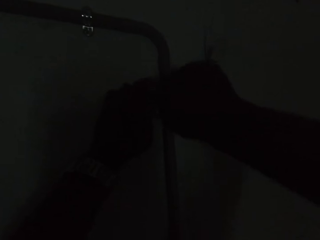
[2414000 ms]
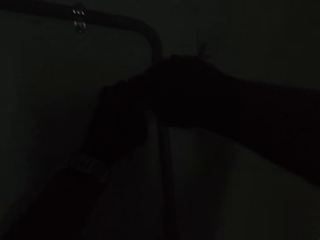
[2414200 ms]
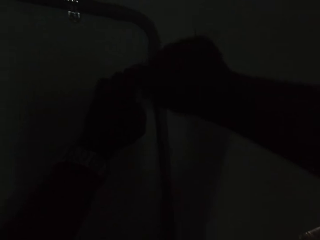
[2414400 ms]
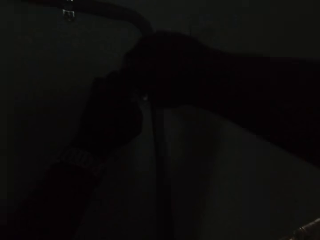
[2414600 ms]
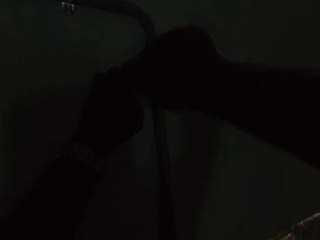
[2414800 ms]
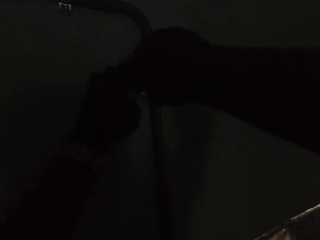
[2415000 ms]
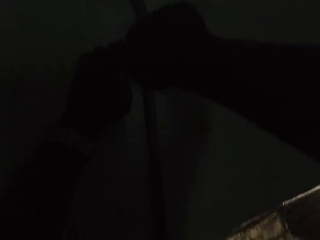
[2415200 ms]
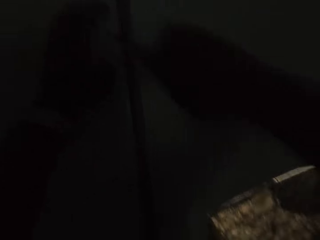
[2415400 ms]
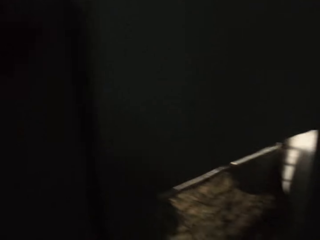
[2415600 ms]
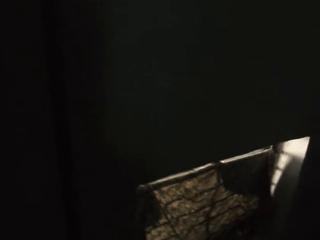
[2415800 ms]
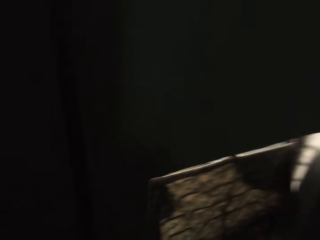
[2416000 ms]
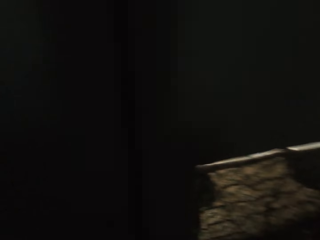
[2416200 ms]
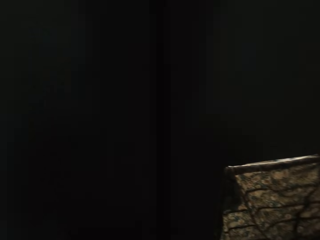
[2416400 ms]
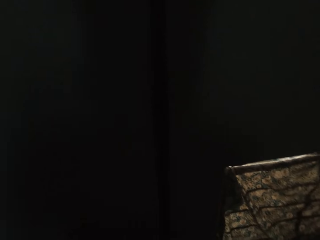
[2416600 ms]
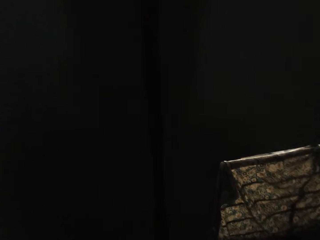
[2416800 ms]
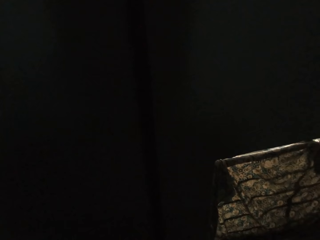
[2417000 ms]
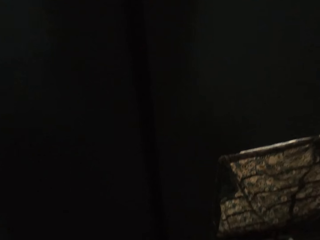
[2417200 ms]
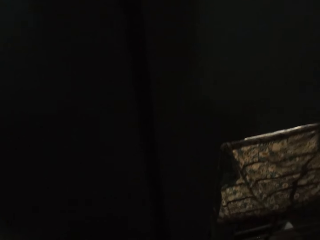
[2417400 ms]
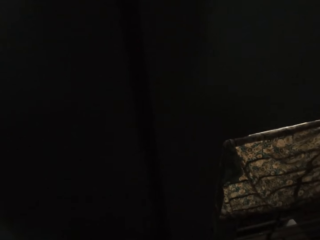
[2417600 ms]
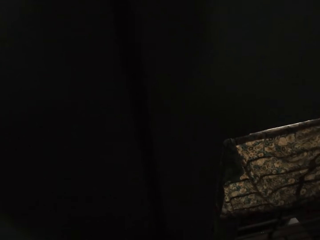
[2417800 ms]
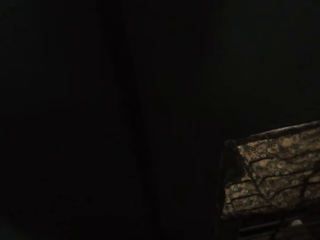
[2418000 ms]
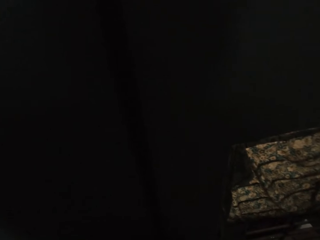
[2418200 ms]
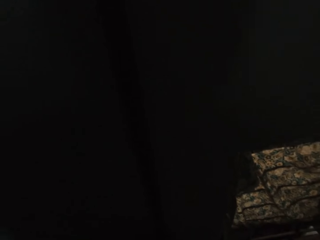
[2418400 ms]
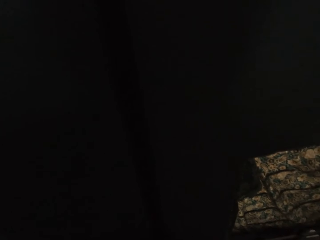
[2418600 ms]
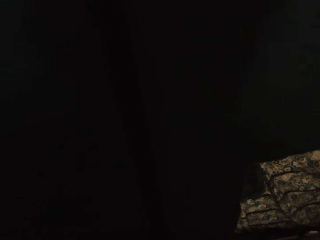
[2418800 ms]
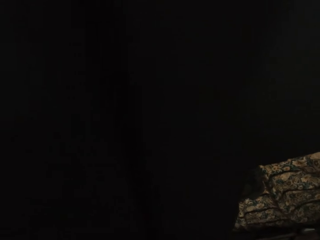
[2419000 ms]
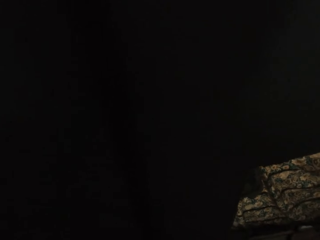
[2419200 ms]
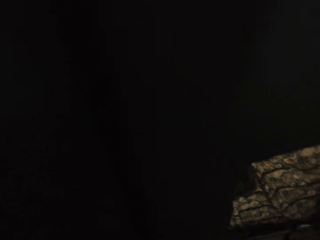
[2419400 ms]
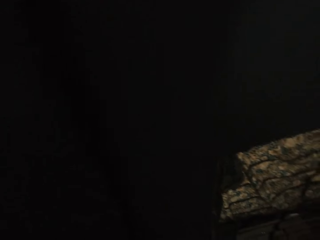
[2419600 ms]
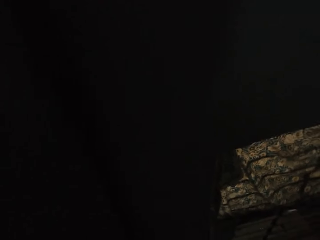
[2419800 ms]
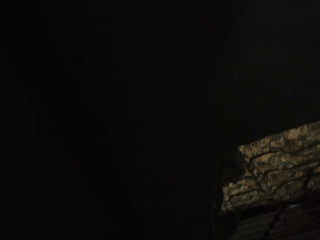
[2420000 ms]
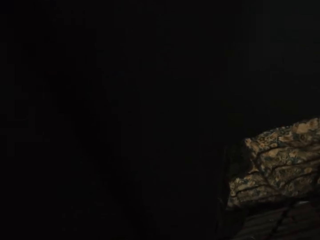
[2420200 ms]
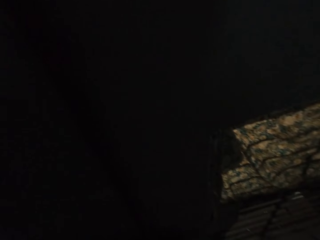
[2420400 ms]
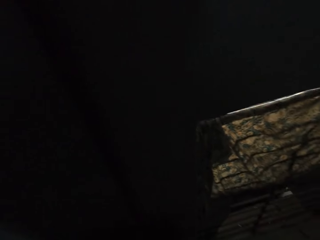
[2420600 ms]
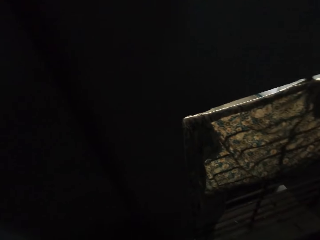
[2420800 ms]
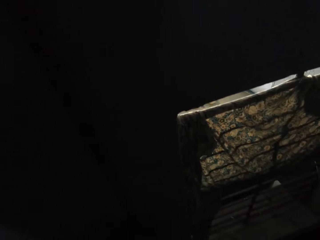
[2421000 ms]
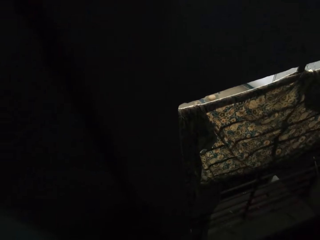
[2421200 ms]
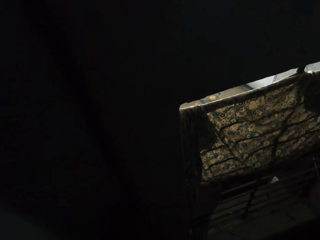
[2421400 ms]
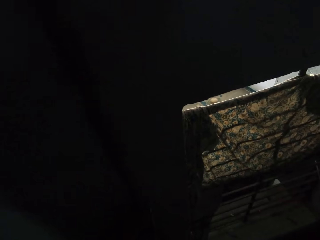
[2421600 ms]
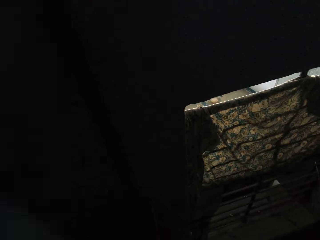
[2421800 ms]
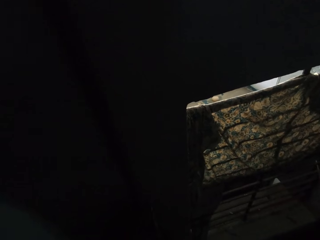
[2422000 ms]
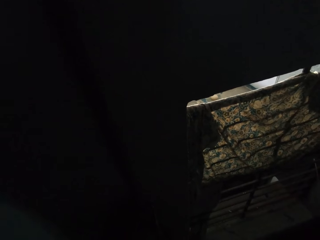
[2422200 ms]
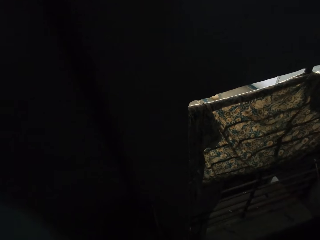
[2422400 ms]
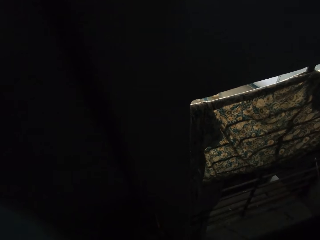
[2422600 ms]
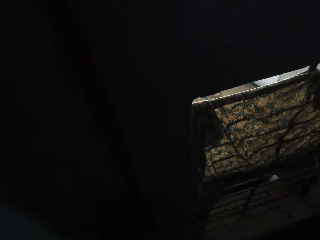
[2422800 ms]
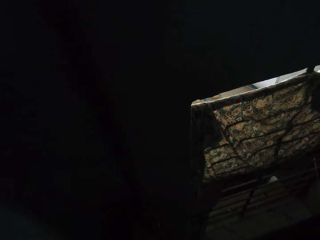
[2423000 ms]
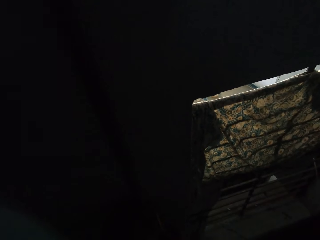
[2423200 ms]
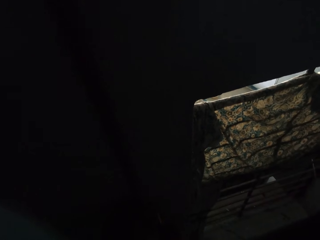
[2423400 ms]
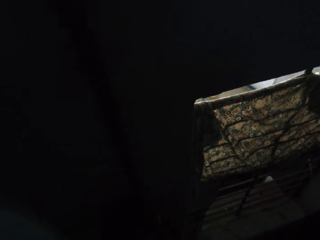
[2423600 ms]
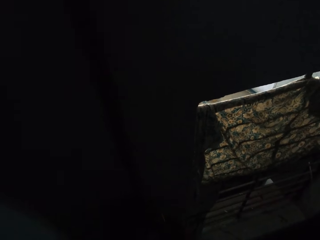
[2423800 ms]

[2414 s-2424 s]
The camera wearer looks around.

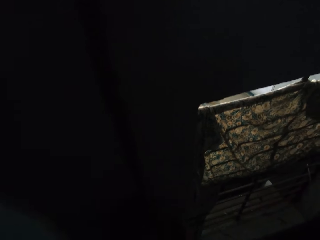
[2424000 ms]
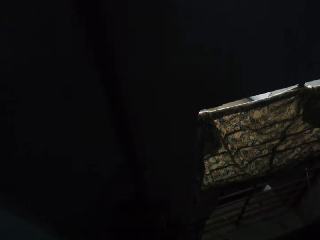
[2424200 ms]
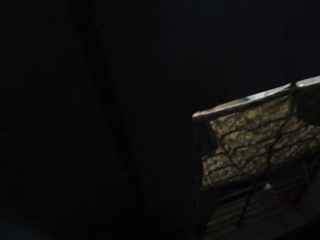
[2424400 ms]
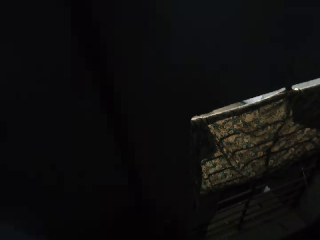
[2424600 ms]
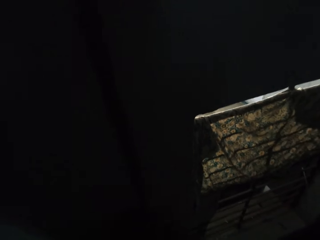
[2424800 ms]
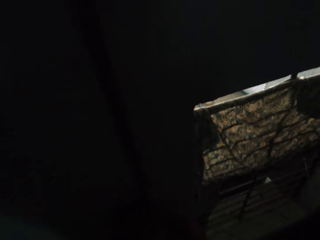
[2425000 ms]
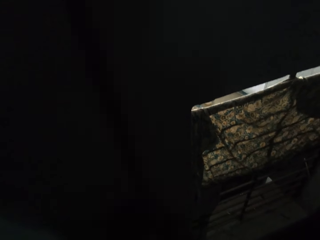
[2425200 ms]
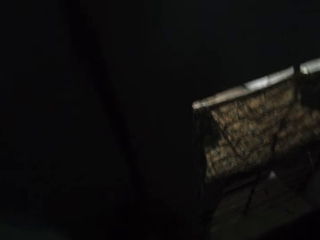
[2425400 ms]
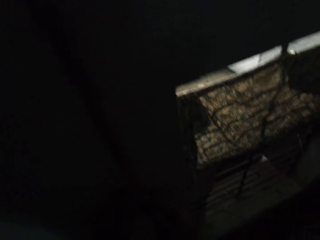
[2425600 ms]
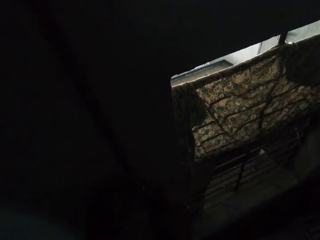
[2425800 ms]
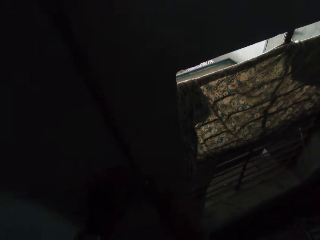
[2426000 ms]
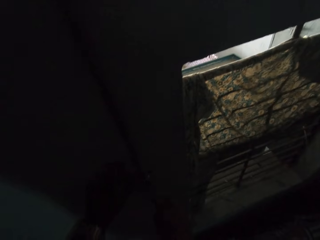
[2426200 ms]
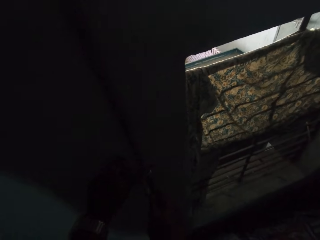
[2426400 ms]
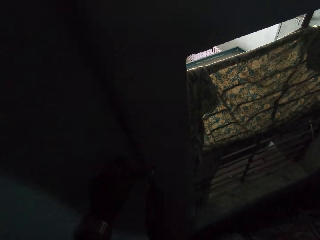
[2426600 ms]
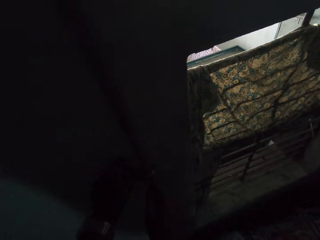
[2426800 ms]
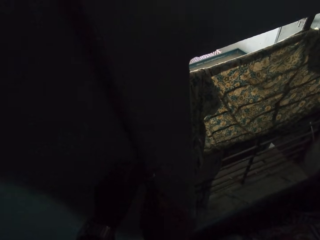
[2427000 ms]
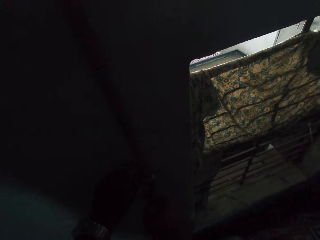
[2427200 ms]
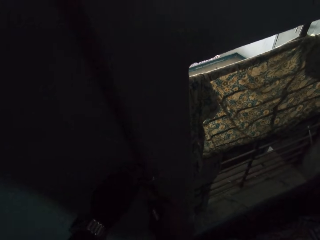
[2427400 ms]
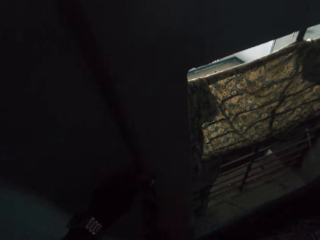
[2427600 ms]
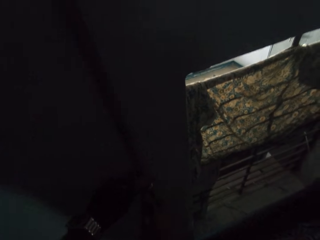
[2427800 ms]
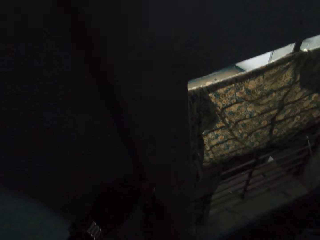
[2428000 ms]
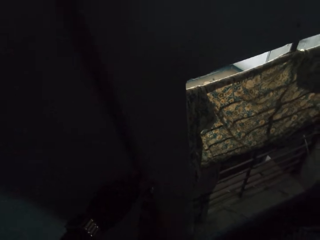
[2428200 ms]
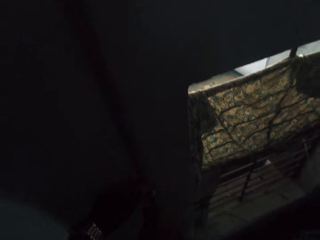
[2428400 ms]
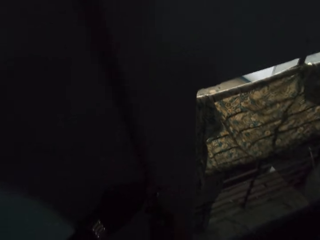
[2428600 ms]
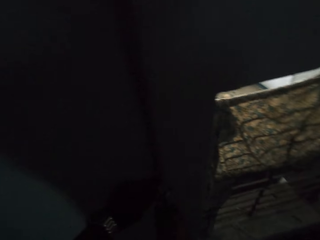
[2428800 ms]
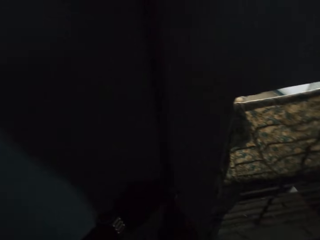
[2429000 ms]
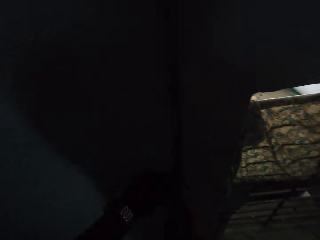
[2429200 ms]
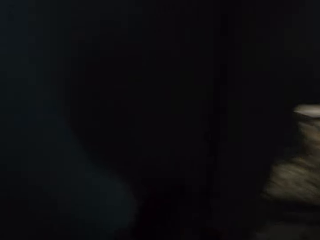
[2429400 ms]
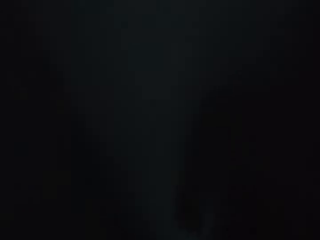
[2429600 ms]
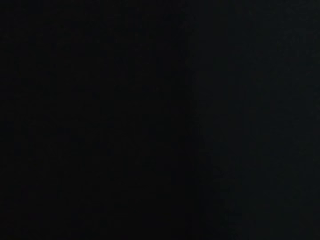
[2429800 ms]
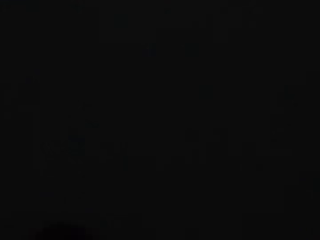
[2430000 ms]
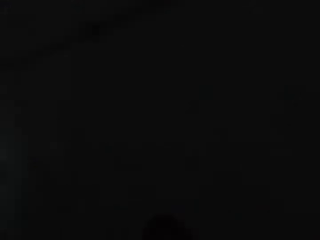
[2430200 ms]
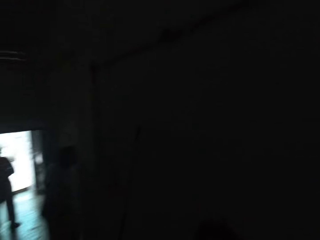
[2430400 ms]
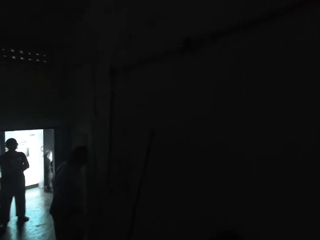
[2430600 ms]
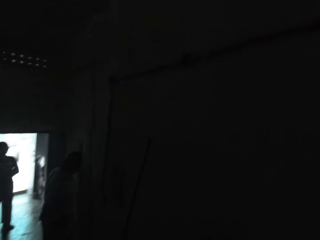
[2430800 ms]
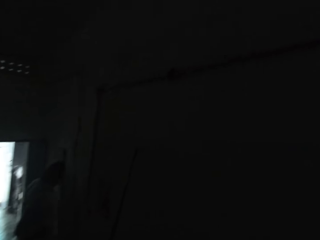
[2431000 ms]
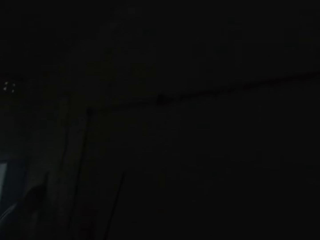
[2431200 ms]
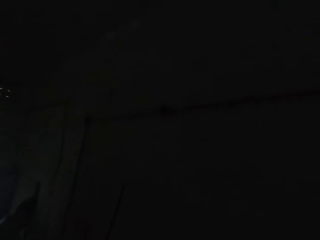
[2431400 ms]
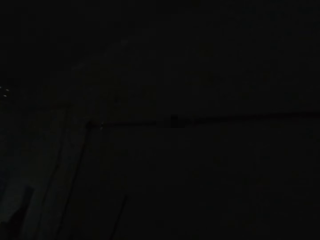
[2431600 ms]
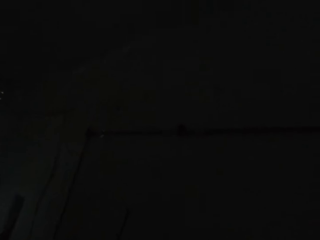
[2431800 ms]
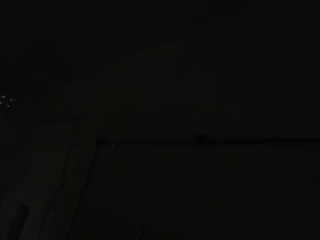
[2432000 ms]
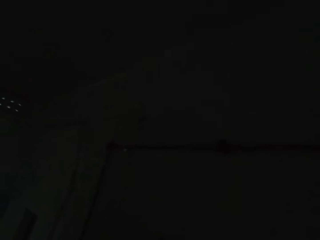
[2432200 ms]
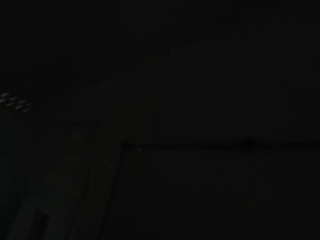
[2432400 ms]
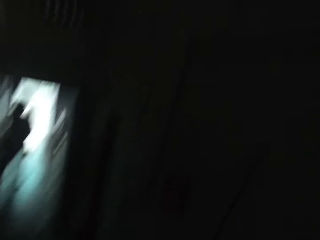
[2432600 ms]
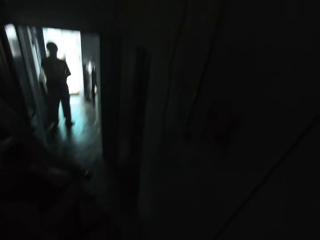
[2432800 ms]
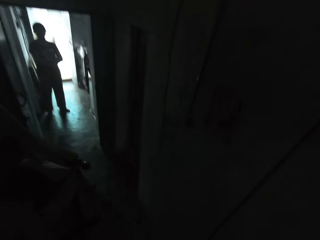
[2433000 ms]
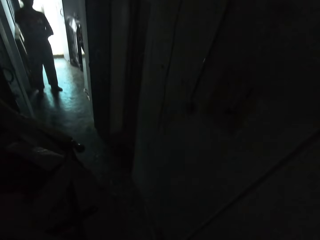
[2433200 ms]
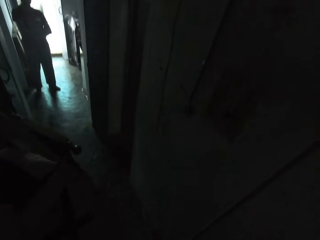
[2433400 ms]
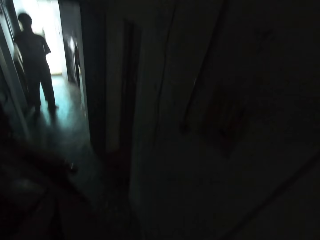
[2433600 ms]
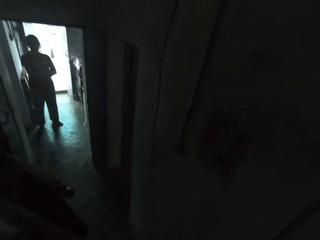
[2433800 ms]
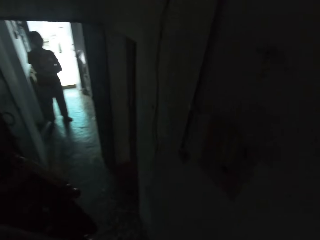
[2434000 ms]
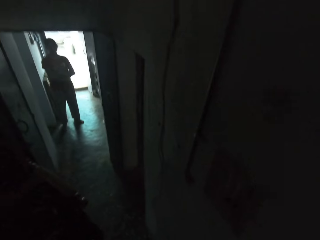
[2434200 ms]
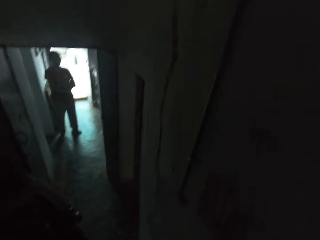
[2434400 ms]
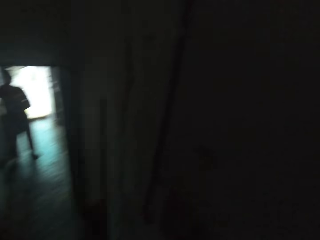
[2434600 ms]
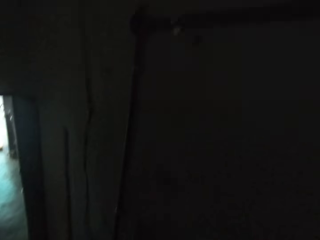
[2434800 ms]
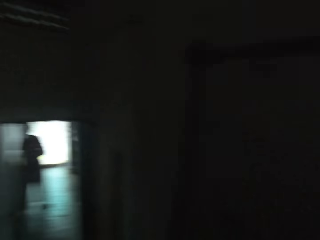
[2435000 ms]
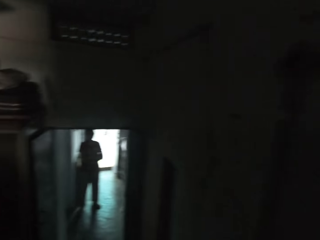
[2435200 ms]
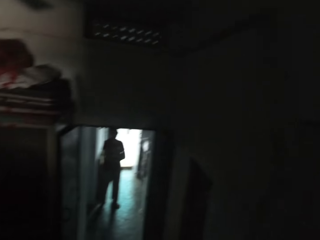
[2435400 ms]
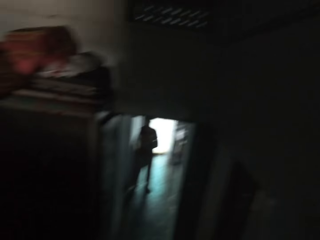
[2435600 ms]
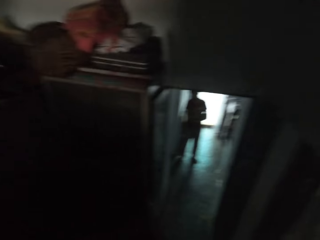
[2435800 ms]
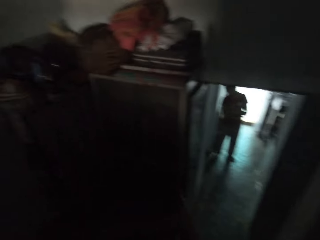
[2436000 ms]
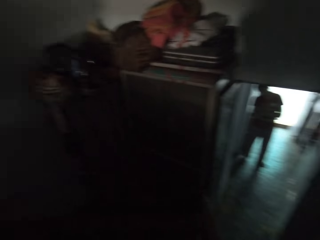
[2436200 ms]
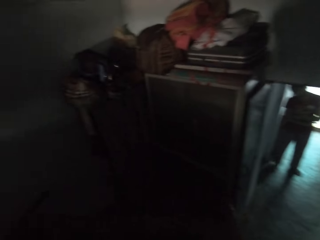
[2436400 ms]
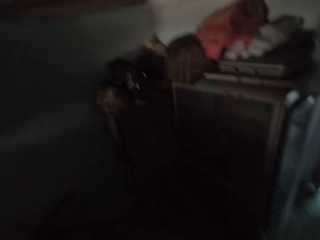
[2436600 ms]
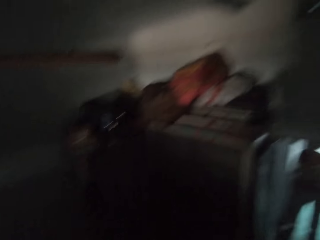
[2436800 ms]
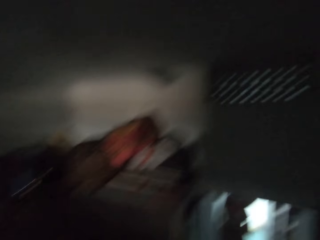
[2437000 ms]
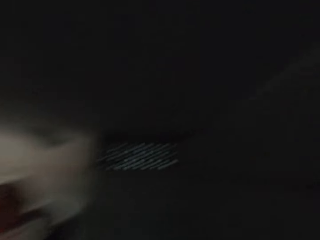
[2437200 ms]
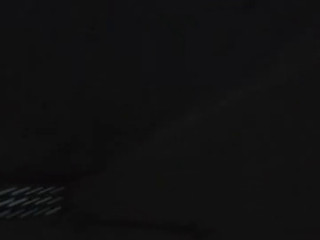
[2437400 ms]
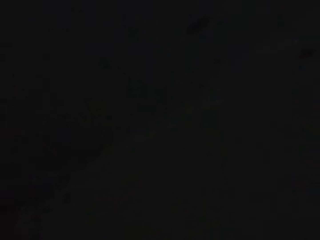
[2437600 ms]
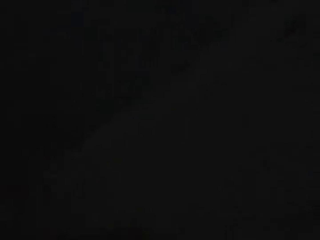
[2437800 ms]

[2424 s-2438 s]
The camera wearer fixes a pipe clip to the pipe on the wall with his hands. He looks around. He looks around at a person. He looks around.
